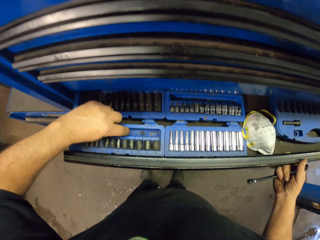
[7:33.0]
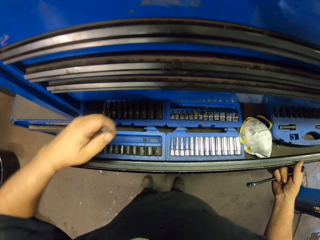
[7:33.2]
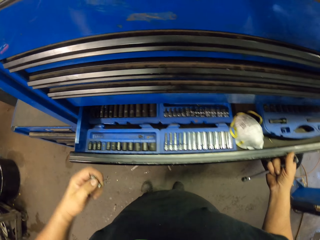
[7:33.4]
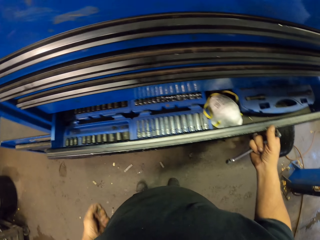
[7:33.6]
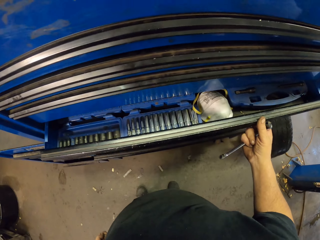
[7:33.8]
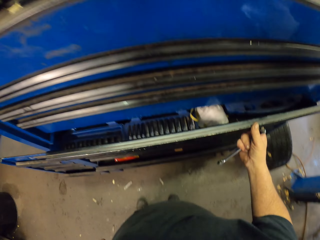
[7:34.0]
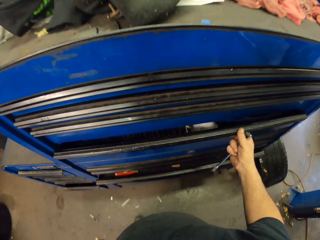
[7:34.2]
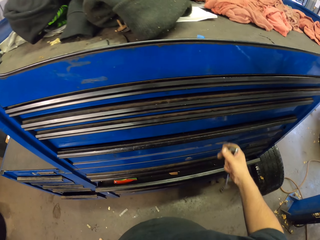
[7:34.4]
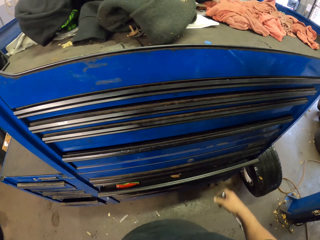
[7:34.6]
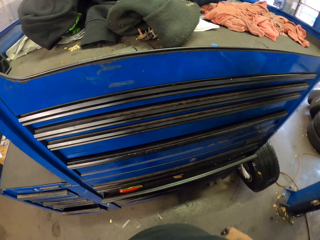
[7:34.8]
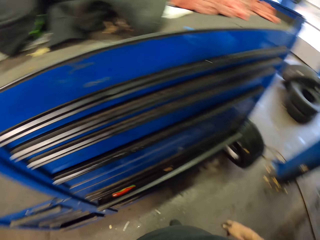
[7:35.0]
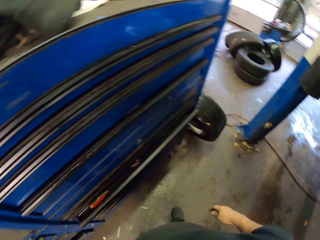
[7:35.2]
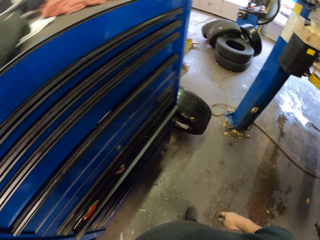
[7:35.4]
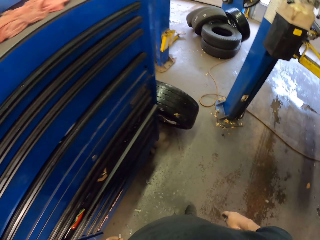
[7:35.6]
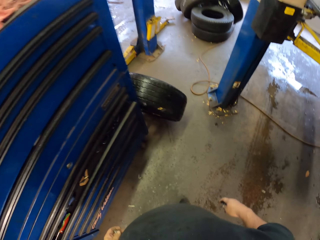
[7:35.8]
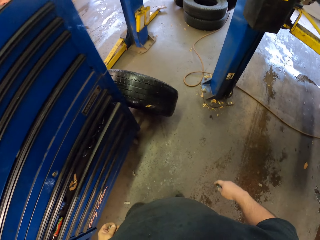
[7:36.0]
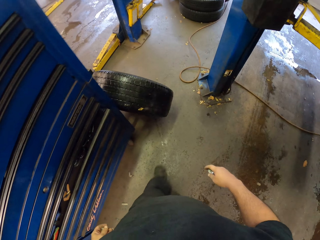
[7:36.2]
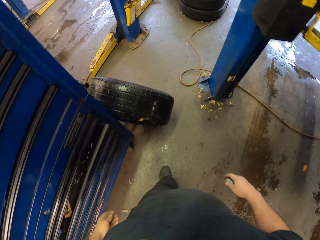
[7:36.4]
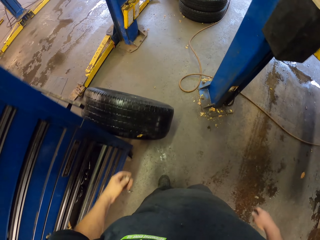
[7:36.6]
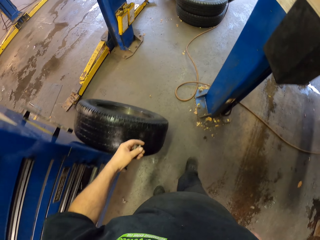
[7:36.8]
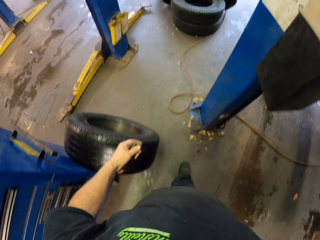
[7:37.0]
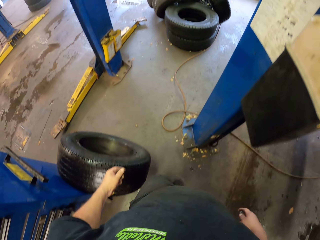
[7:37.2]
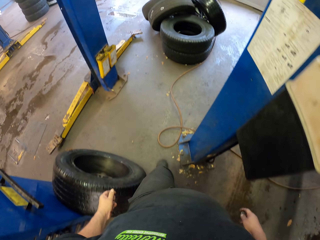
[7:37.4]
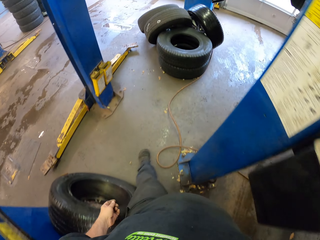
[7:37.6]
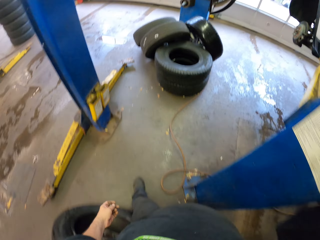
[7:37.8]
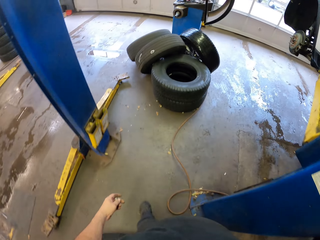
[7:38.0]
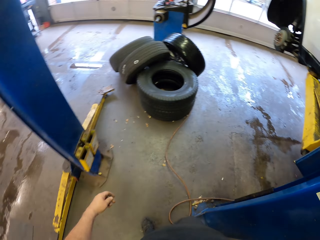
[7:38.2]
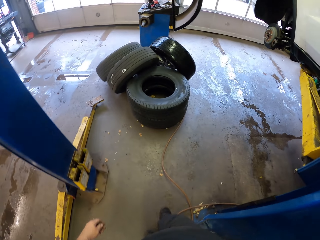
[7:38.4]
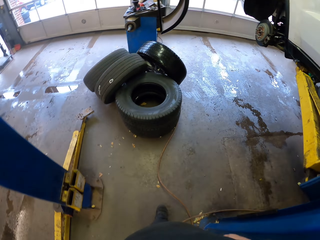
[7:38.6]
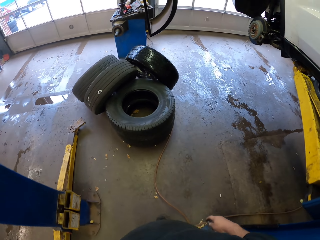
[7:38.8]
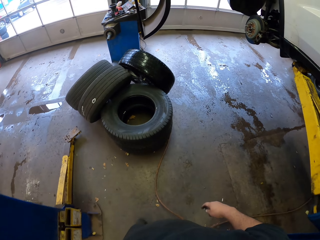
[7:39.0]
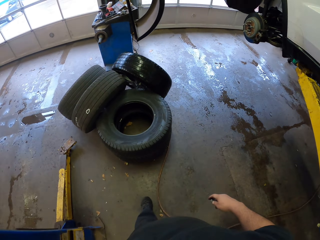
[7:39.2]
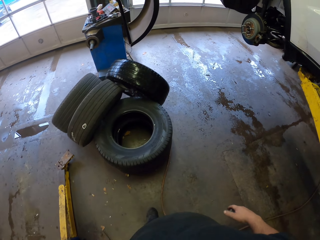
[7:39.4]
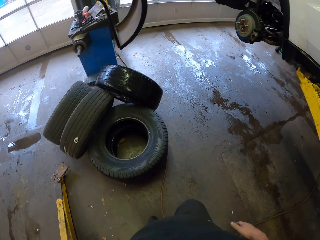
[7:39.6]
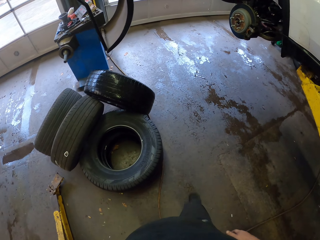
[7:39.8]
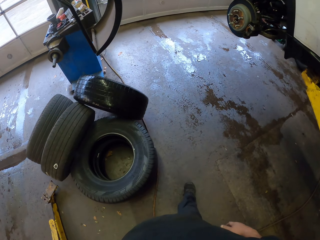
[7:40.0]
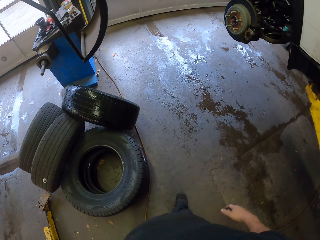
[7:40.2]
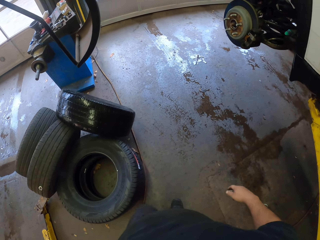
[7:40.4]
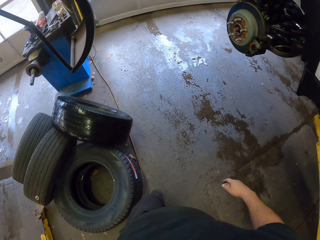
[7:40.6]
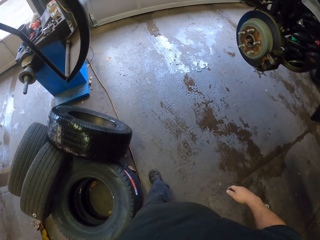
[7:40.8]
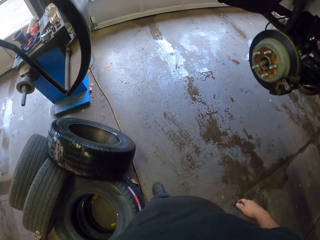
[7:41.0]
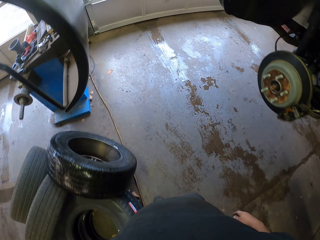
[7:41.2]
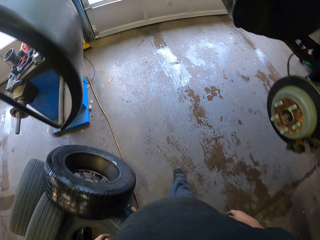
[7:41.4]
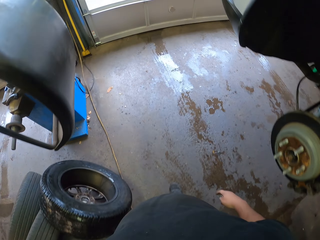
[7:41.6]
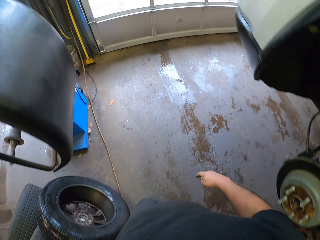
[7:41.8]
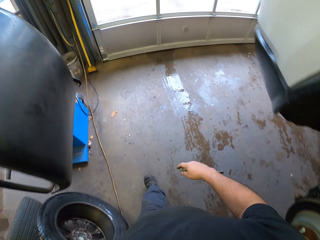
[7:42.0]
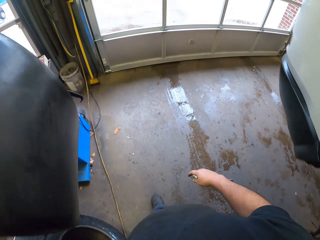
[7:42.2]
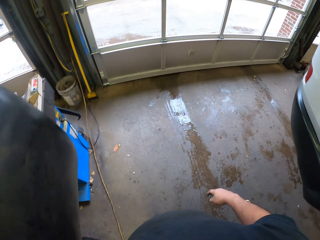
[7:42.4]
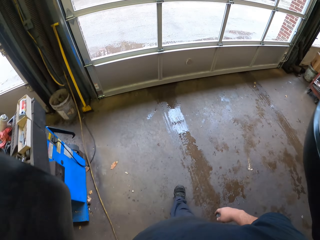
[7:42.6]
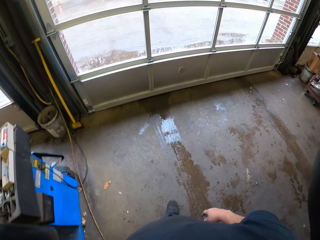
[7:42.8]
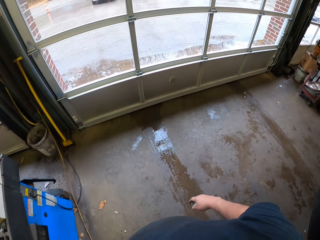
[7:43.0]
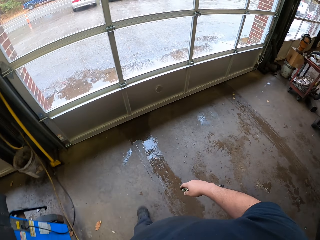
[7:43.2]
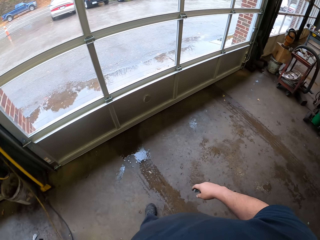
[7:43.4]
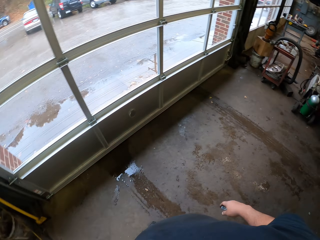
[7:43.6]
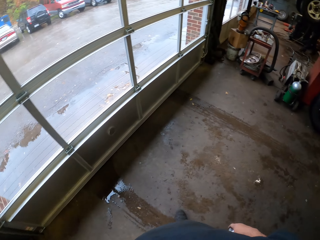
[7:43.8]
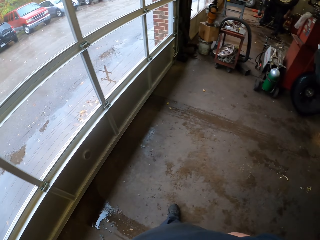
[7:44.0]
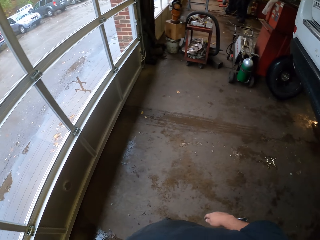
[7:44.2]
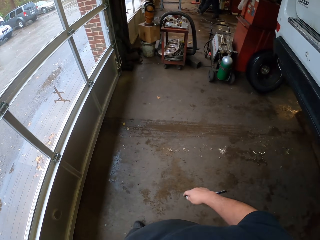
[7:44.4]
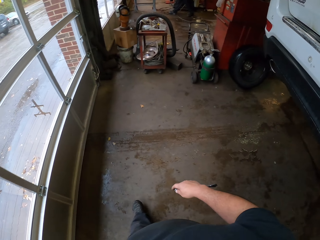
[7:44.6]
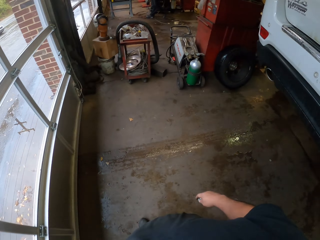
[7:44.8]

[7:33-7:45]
The camera wearer closes the drawer. They walk to the vehicle.

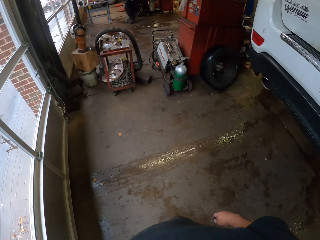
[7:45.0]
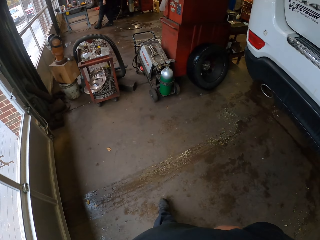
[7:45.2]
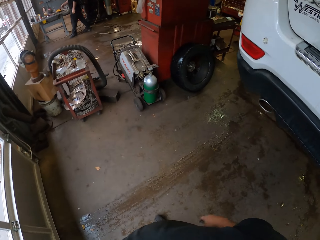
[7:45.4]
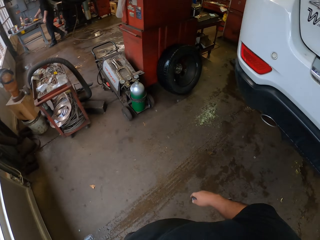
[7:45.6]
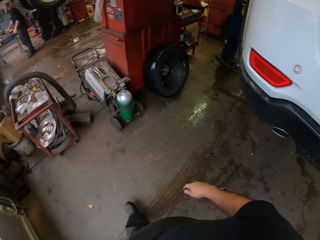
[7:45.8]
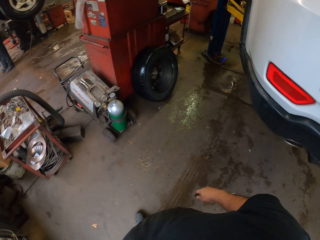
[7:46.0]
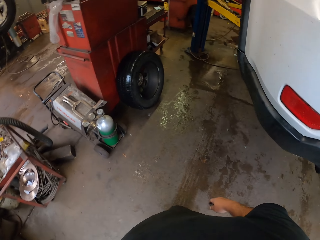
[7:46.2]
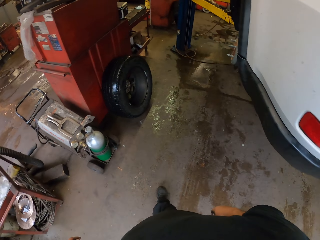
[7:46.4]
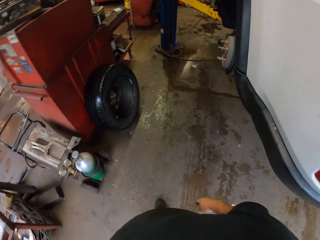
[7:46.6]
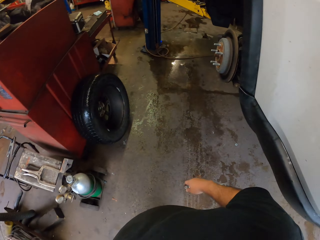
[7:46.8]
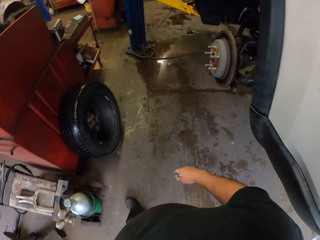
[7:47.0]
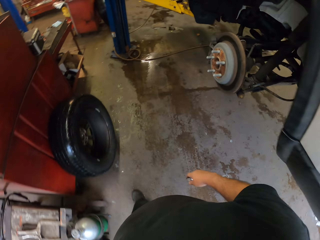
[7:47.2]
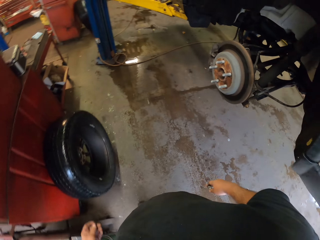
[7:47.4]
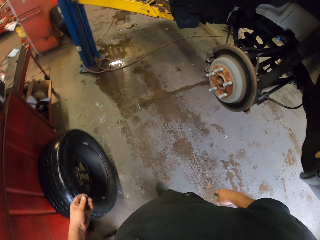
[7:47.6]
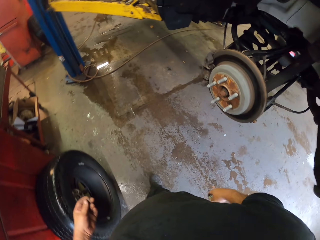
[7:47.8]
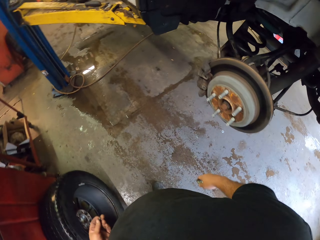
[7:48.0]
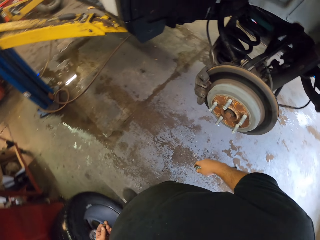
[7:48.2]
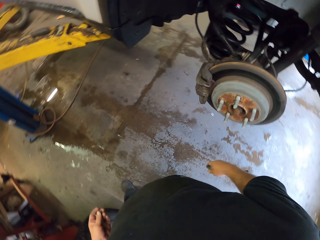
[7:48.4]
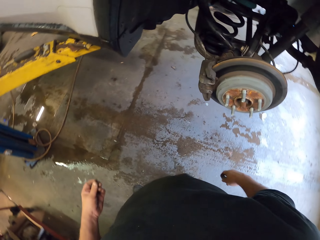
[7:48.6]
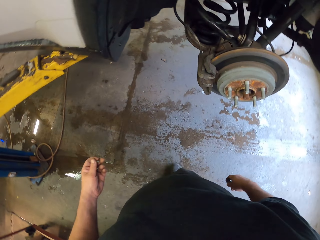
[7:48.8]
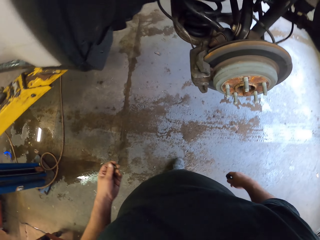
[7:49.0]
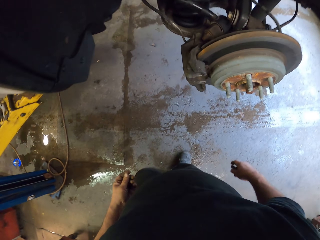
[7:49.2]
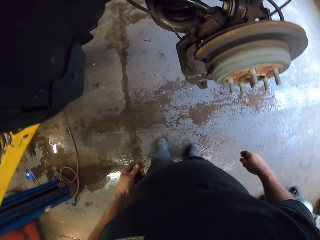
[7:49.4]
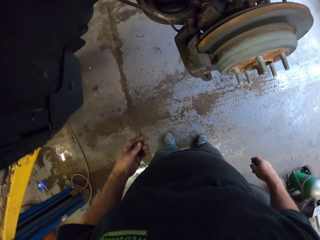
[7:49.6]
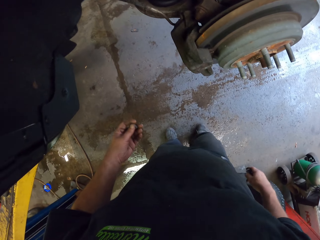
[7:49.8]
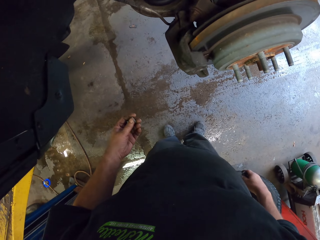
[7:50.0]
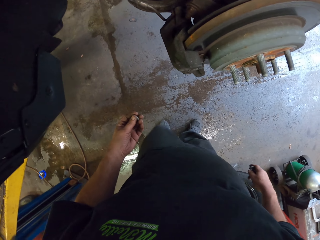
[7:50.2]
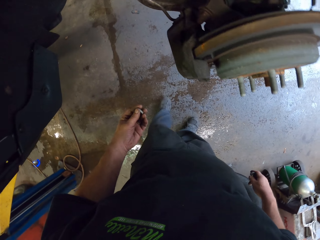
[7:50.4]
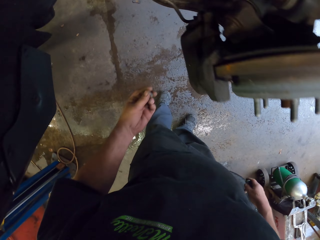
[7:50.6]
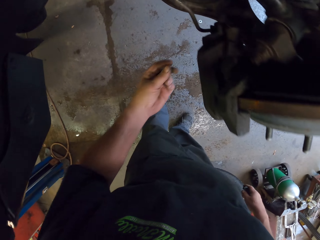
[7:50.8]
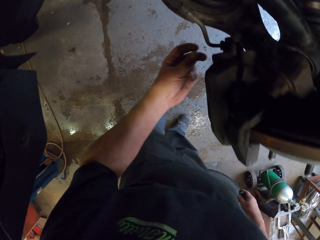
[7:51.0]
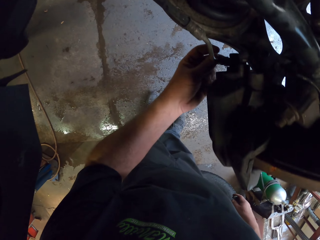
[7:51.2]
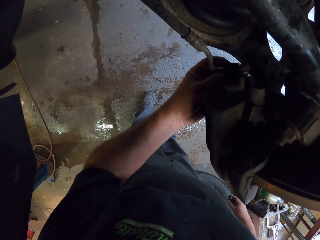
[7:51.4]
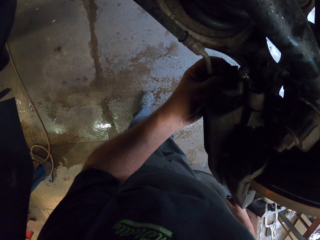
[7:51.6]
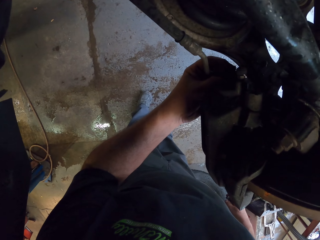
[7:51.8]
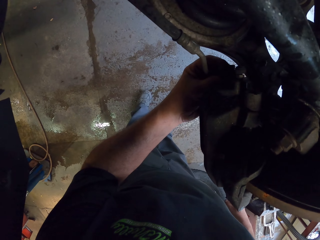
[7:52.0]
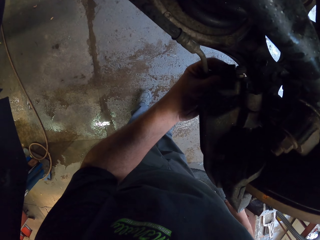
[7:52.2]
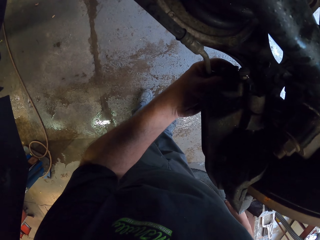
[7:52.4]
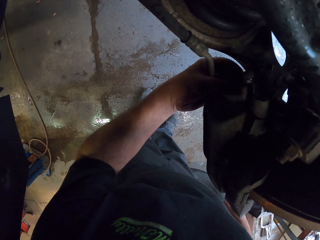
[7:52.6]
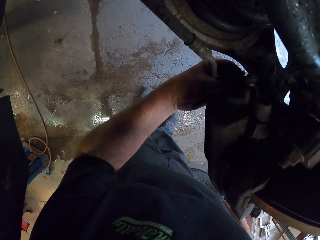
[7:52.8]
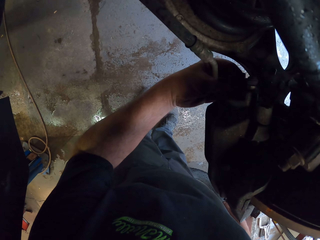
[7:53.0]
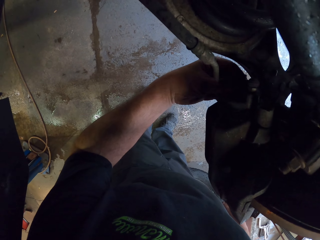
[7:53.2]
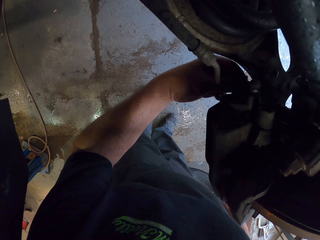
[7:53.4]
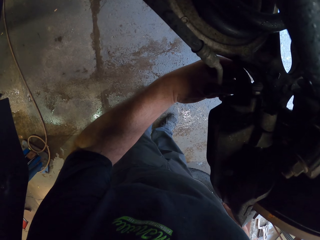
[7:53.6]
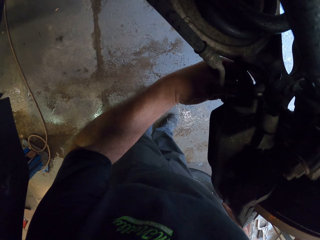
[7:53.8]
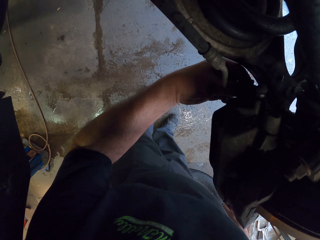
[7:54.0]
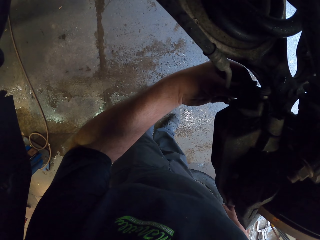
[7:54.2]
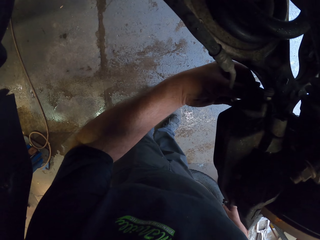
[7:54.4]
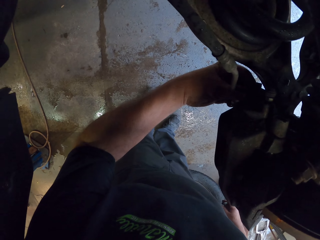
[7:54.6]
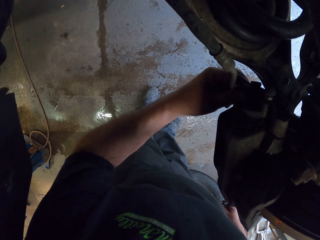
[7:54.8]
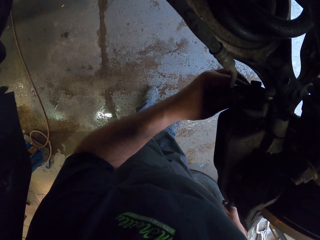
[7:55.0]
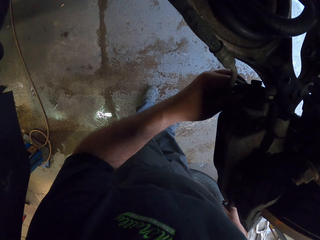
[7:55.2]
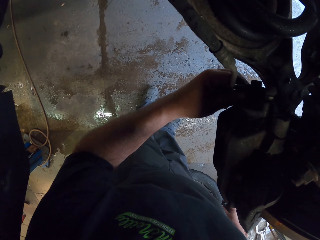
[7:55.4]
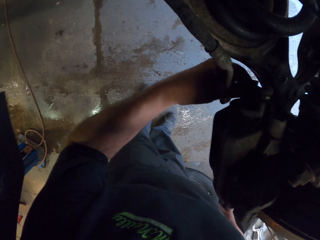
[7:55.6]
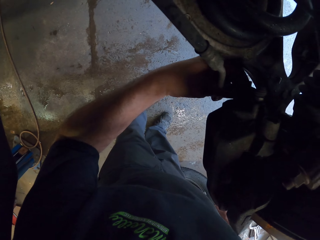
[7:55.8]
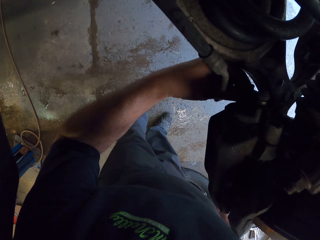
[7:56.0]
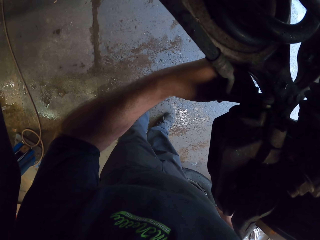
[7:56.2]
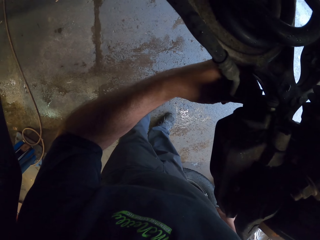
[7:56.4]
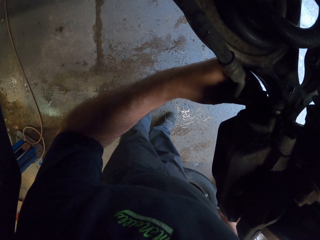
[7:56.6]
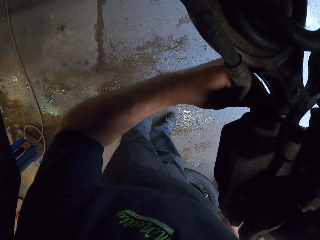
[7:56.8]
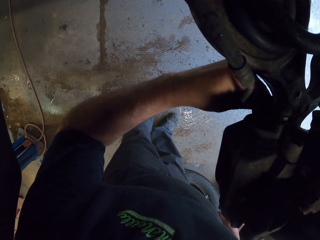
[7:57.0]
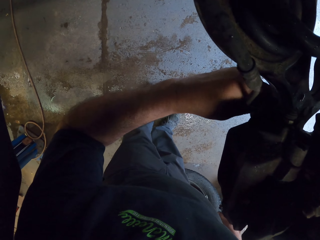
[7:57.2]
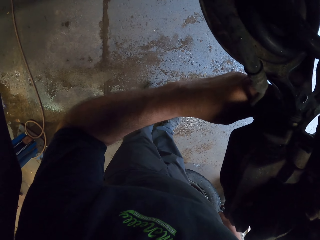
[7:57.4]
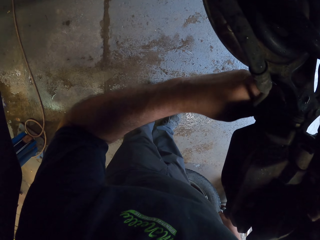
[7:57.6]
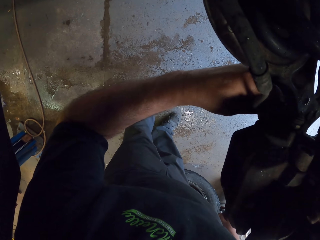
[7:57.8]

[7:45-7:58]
The camera wearer fixes something on the wheel car brake.
